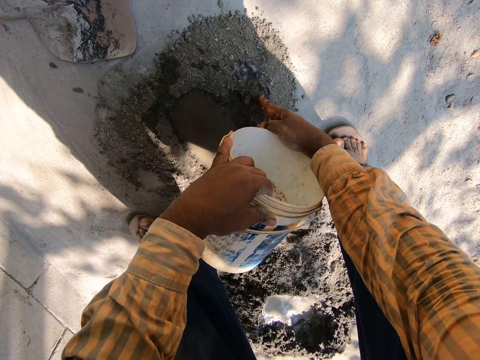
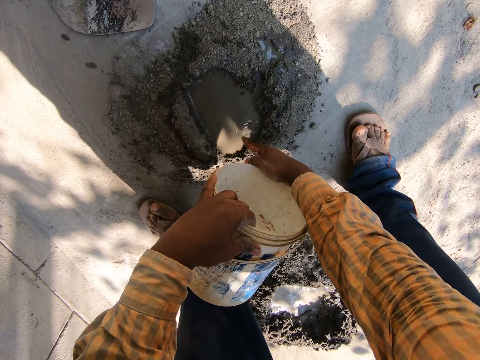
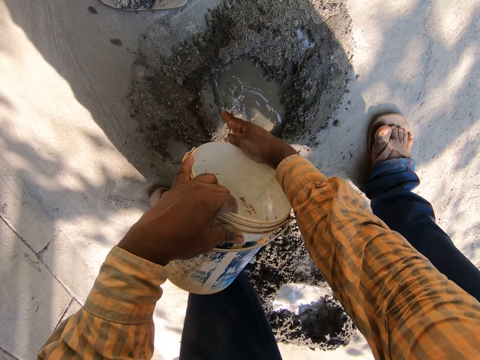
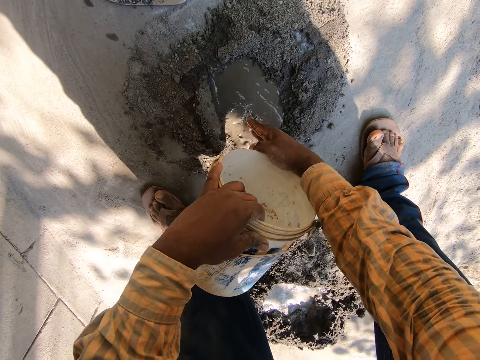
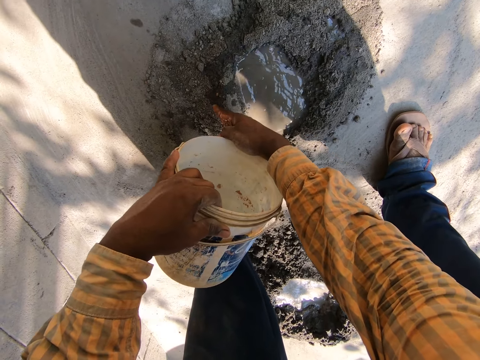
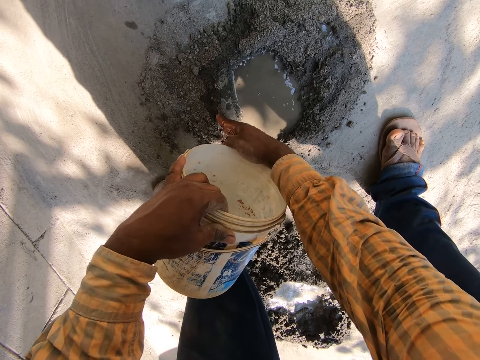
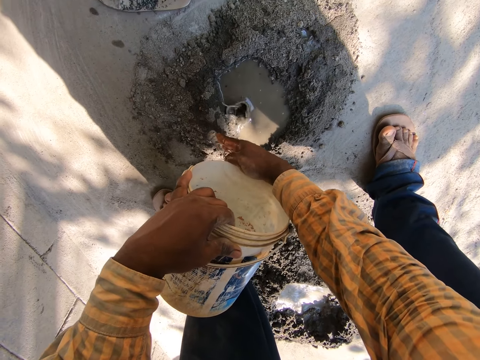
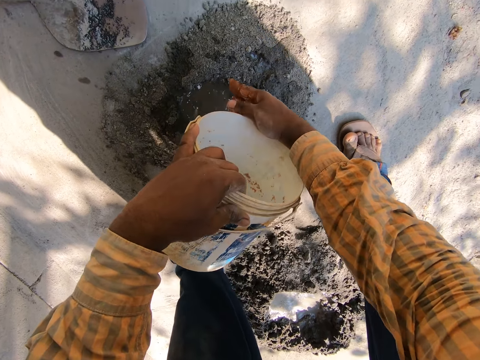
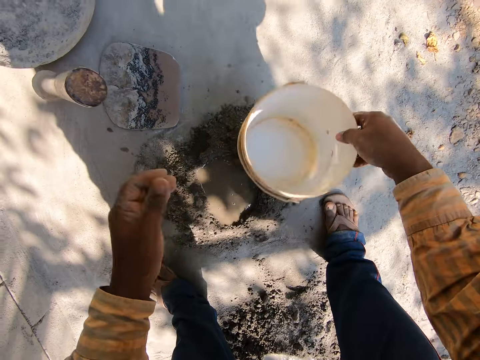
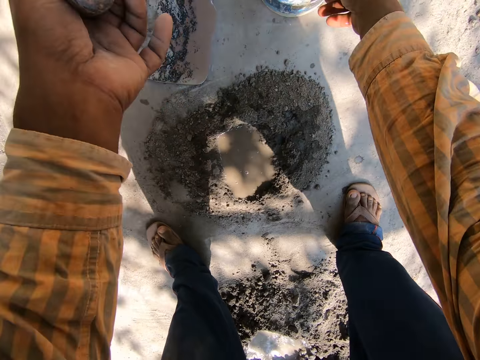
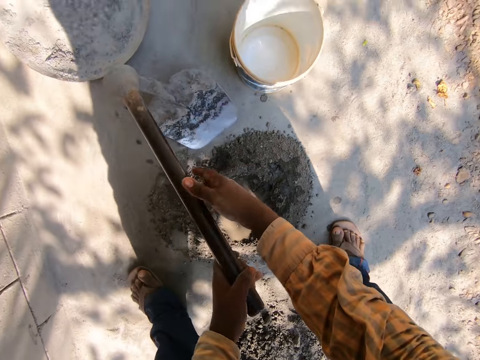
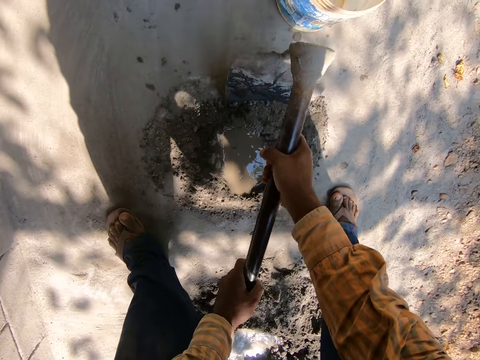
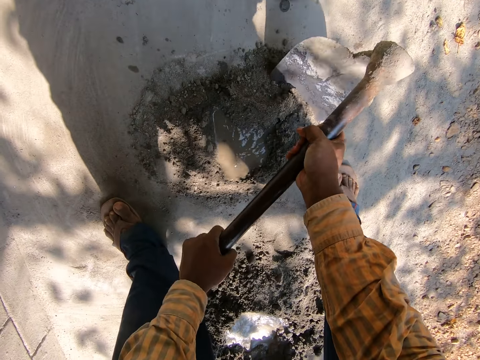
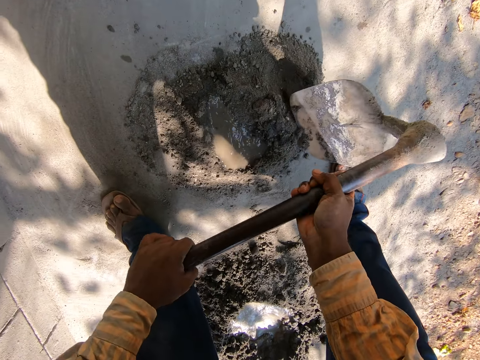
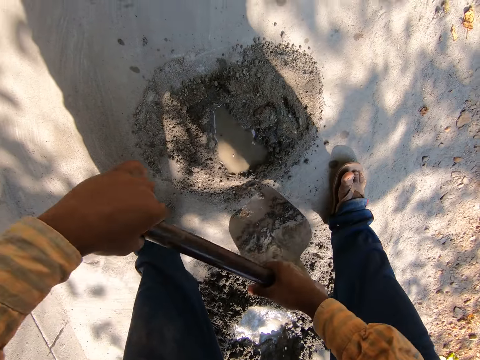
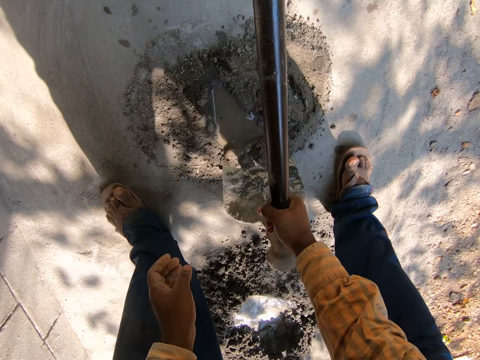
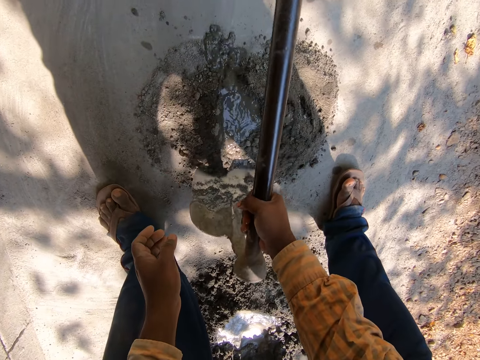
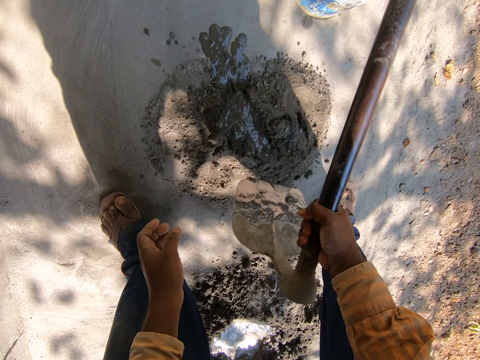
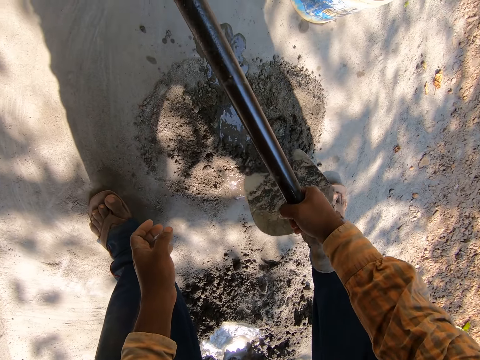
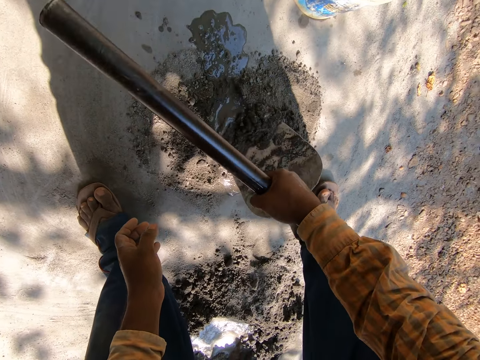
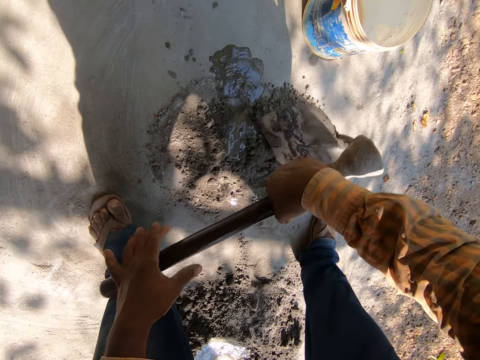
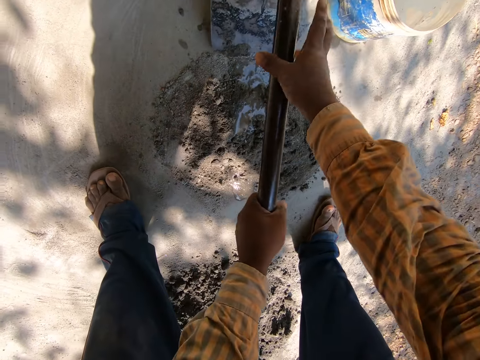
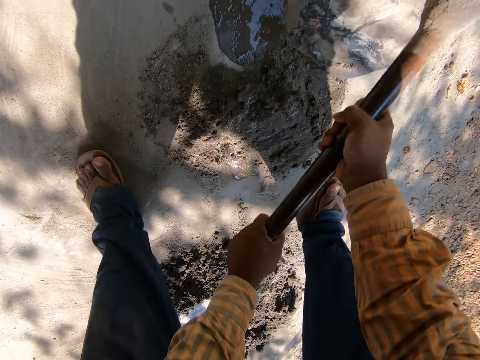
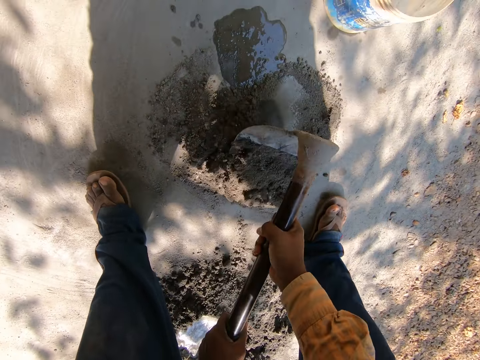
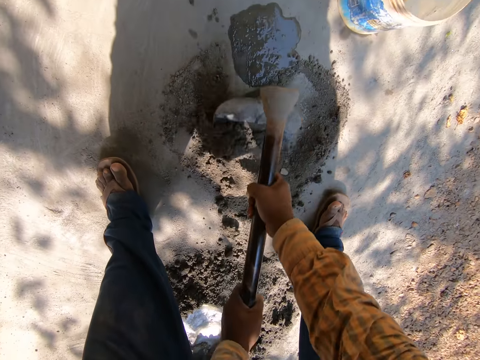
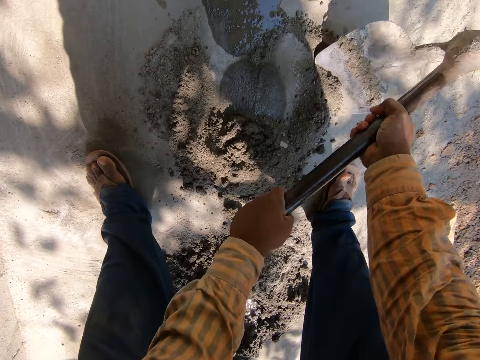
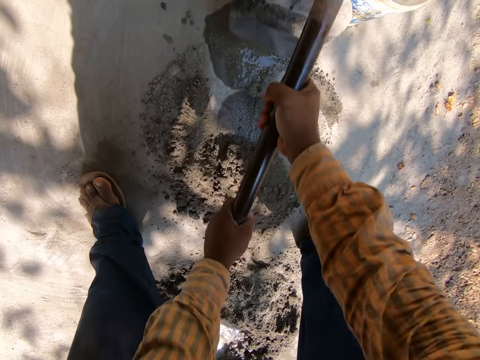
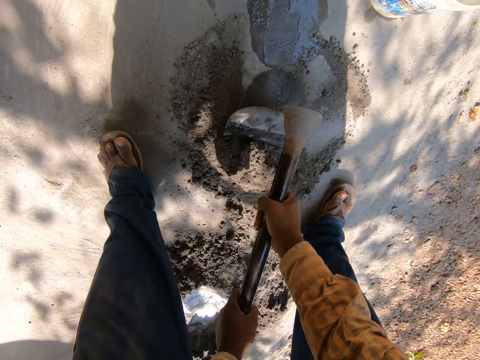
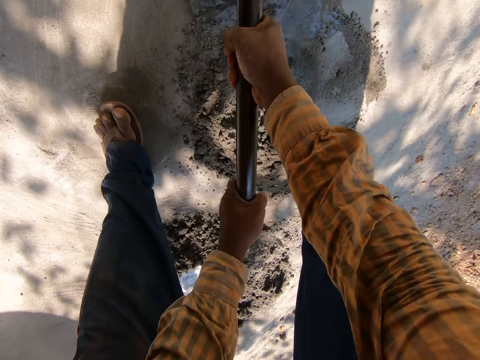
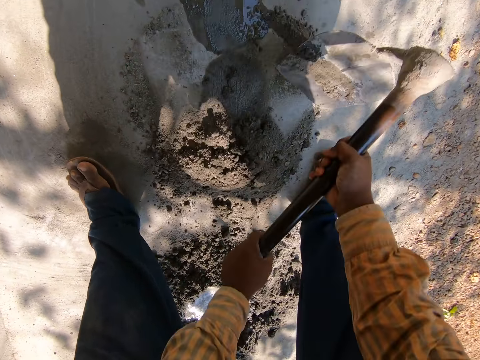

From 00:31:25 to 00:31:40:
The camera wearer drops the paint bucket on the floor with his right hand. He picks up the hoe from the ground with his left hand. He mixes the cement with the hoe in both hands. He mixes the cement with the hoe in his right hand. He mixes the cement with the hoe in both hands.

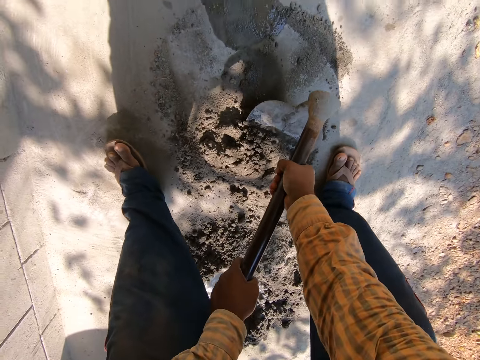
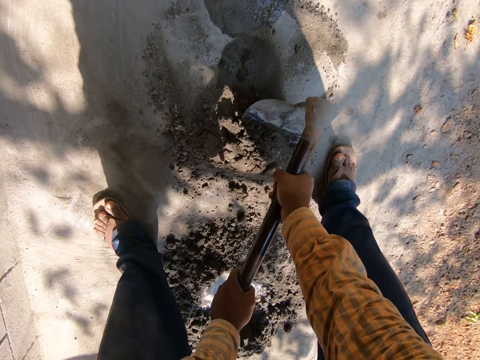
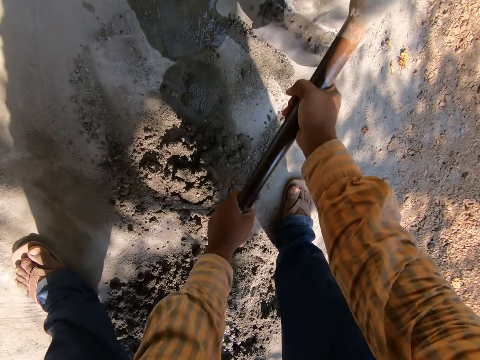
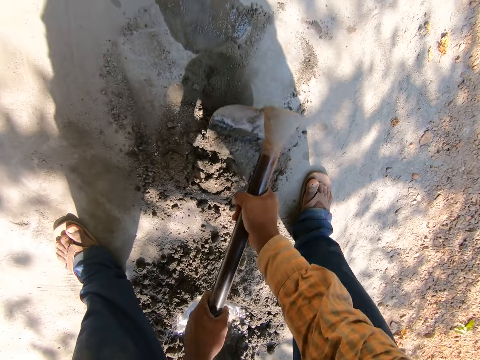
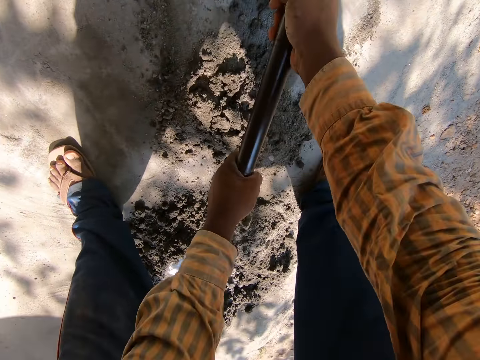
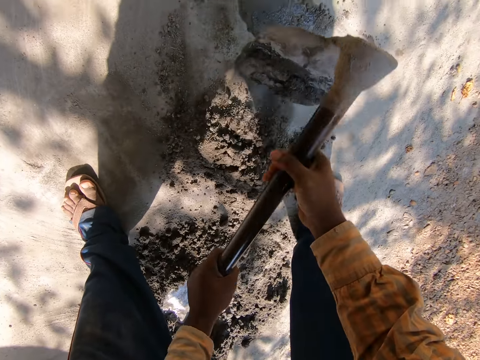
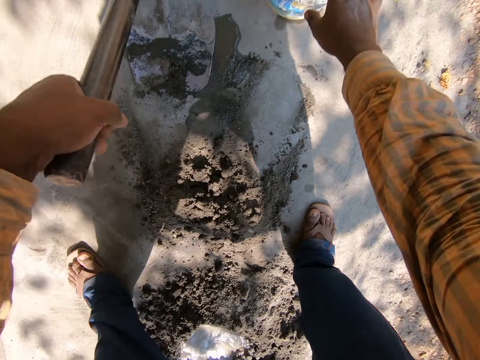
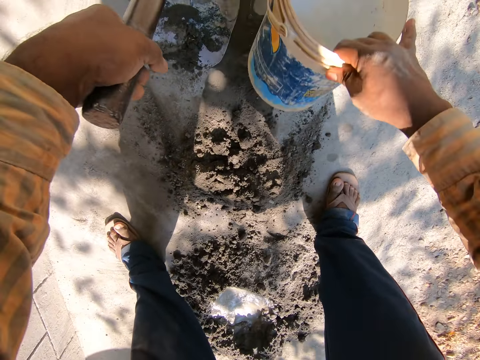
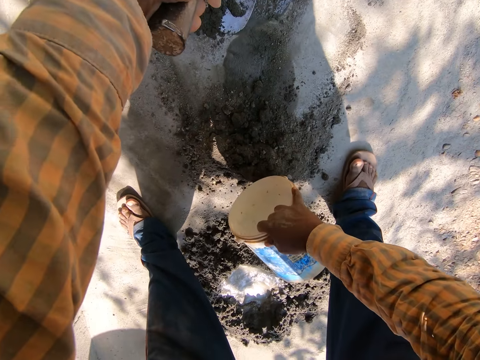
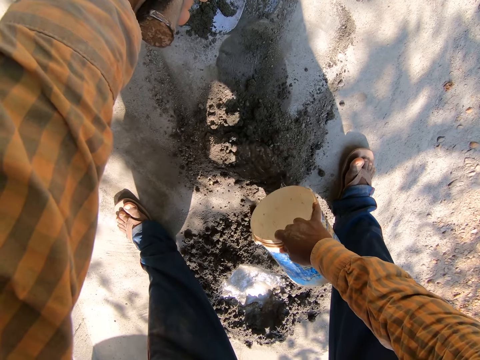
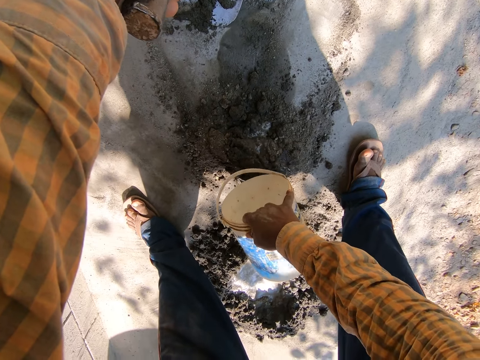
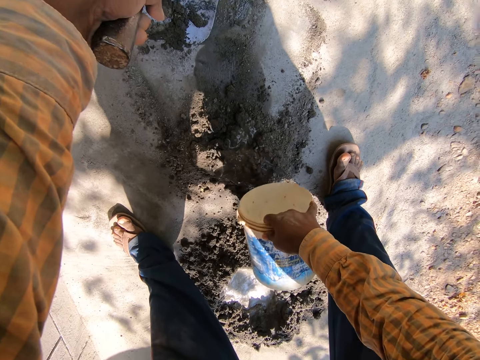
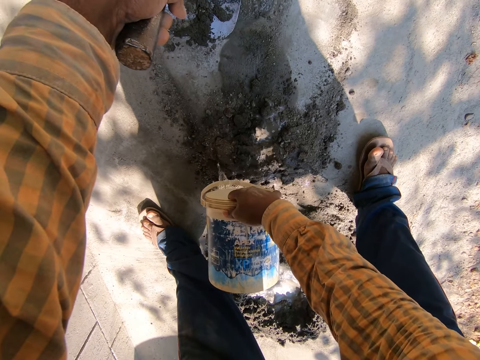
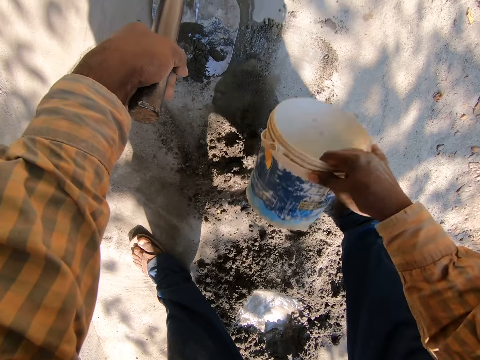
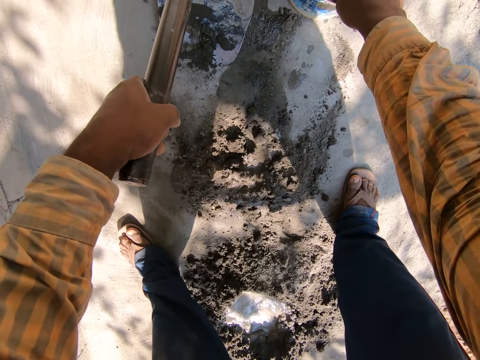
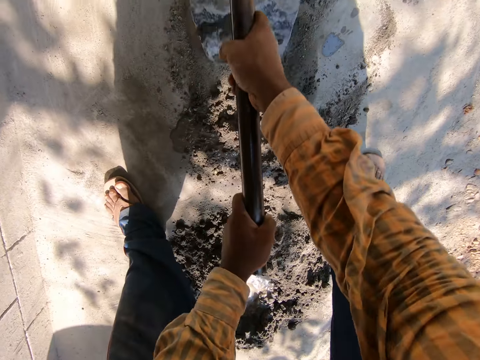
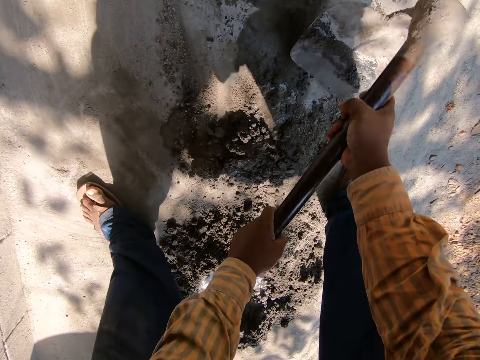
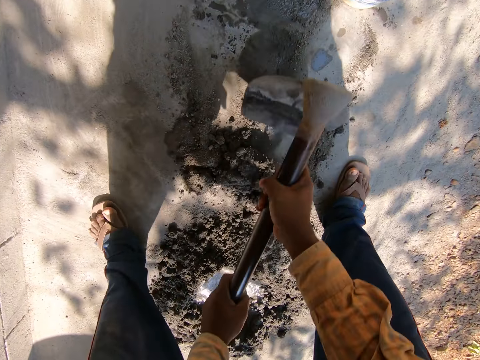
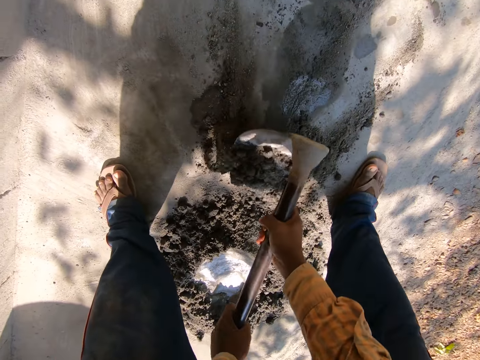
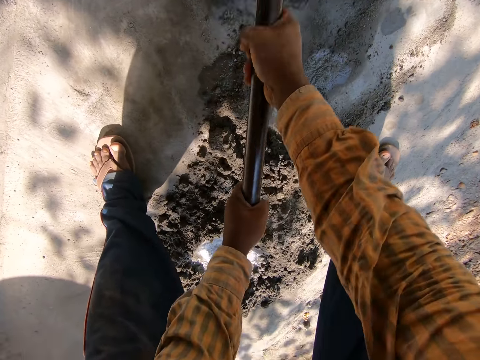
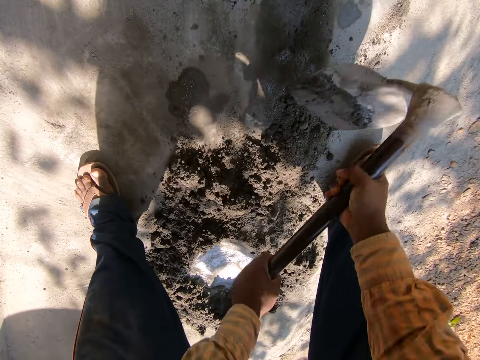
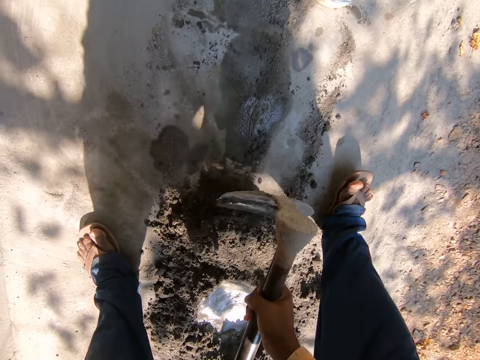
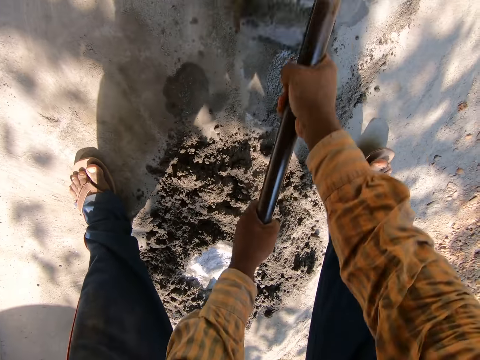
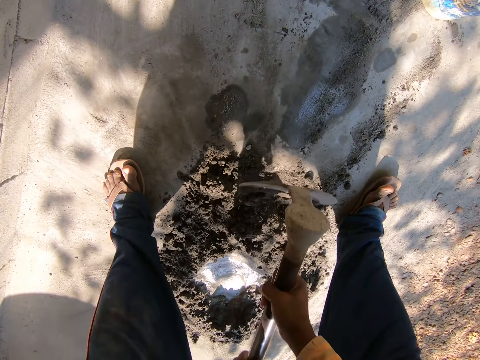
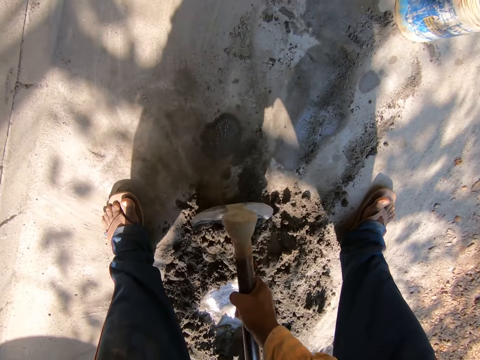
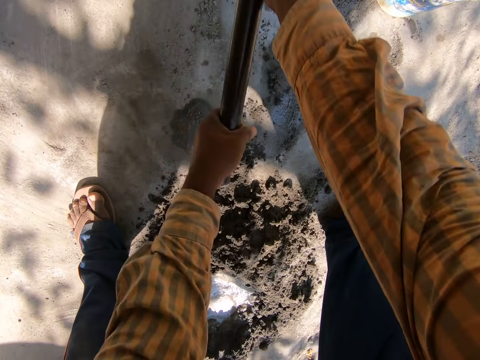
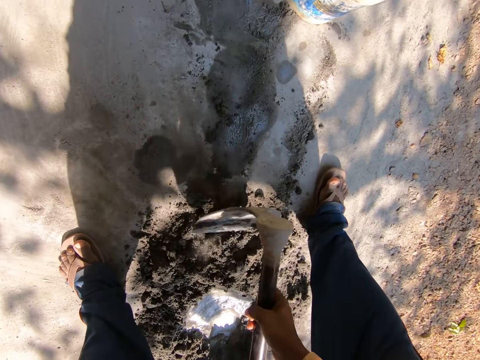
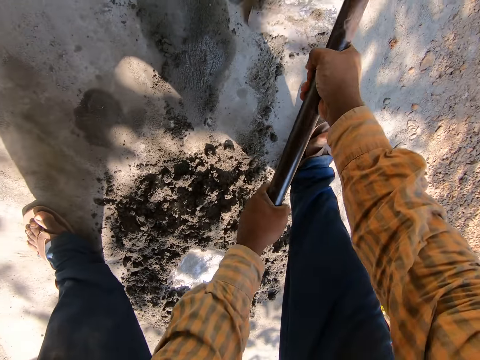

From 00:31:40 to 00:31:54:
The camera wearer picks up the paint bucket from the ground with his right hand. He pours water from the paint bucket to the cement with his right hand. He drops the bucket in his right hand. He mixes the cement pile with the hoe in his hands. He pushes the cement pile with the hoe in his hands. He pushes the cement pile to a separate pile with the hoe in his hands.
